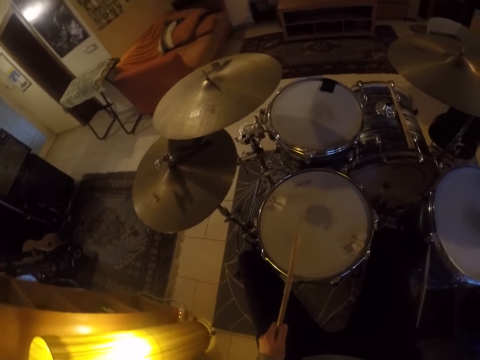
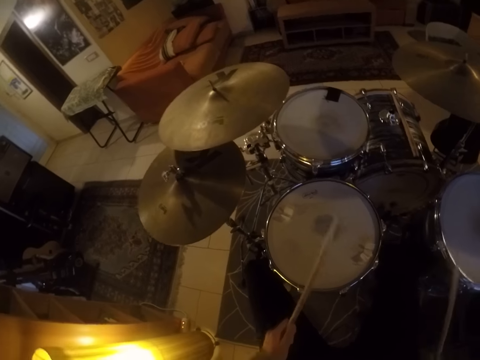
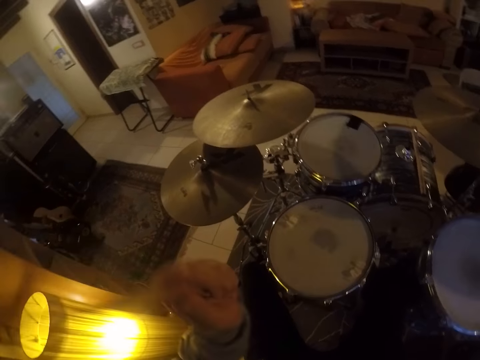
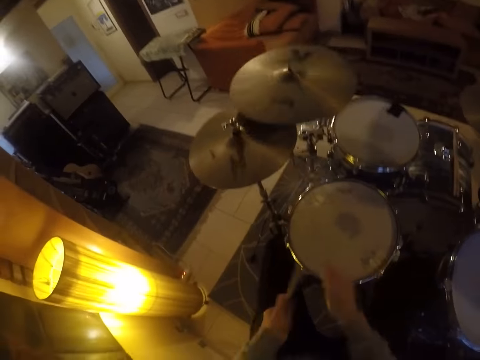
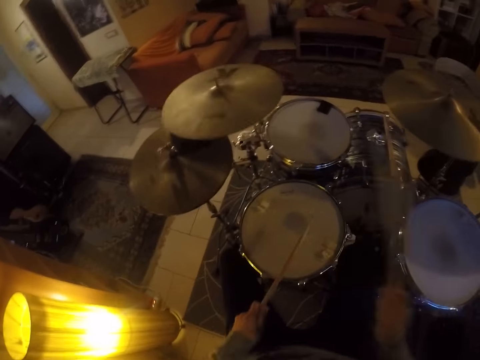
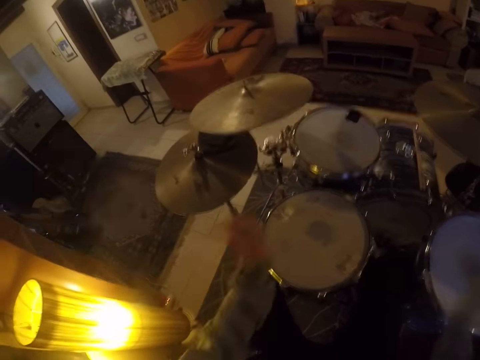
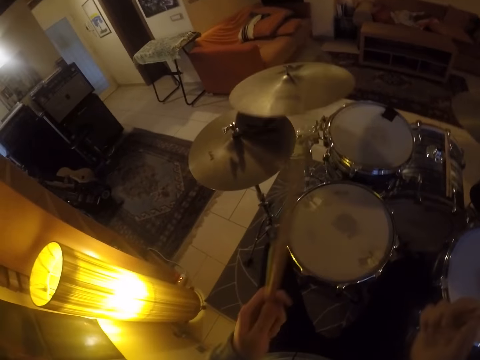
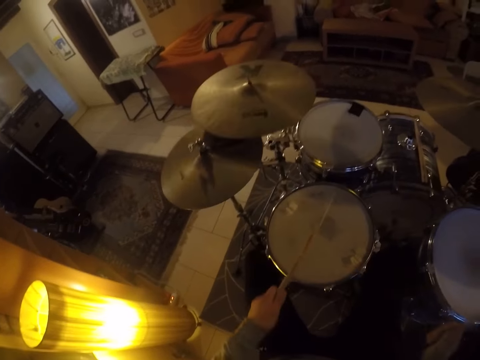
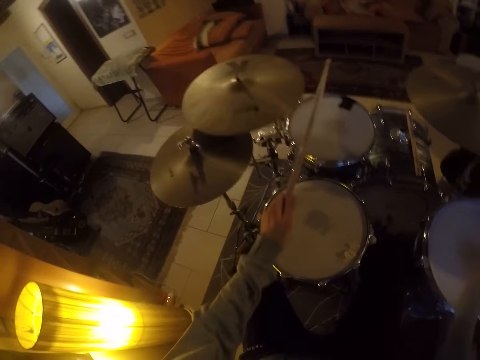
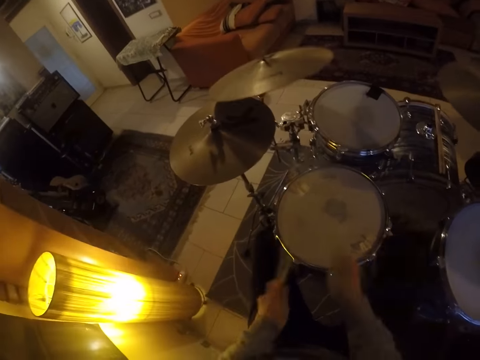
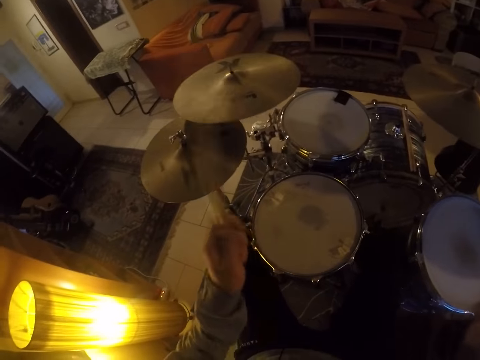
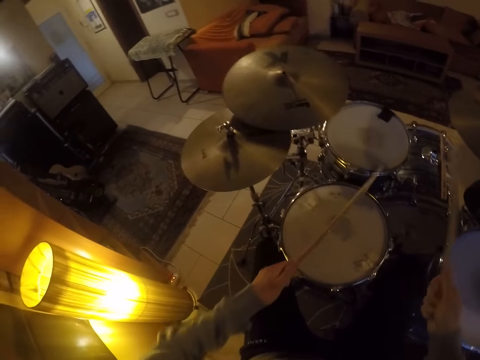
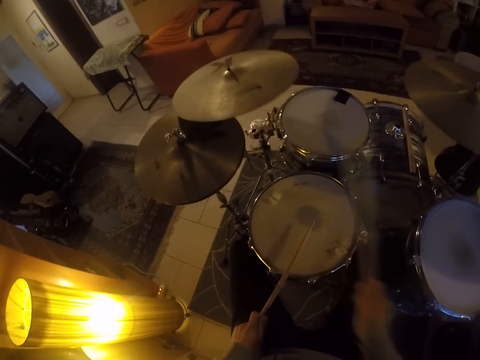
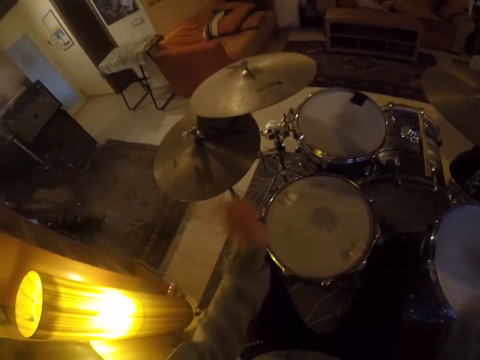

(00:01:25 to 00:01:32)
The camera wearer beats the drum set with the drumsticks in both hands.

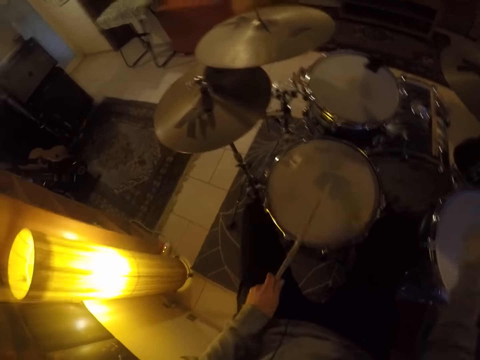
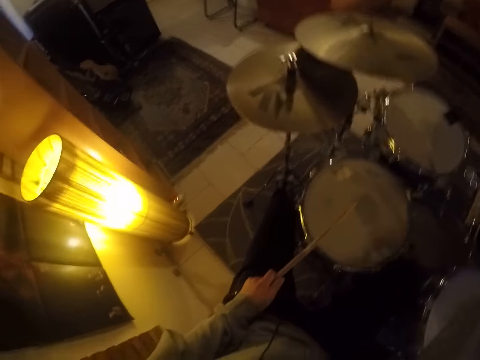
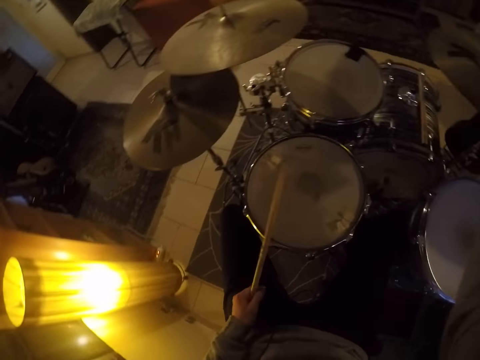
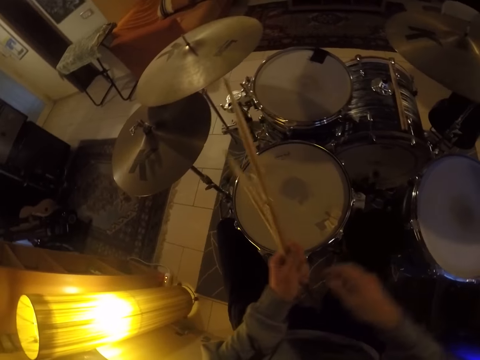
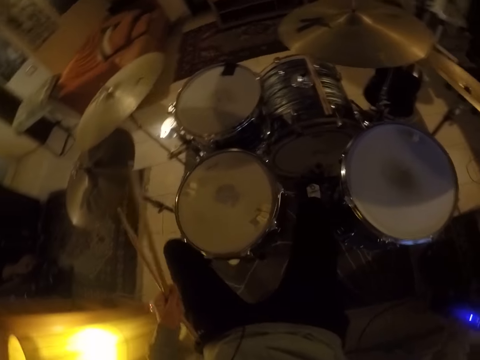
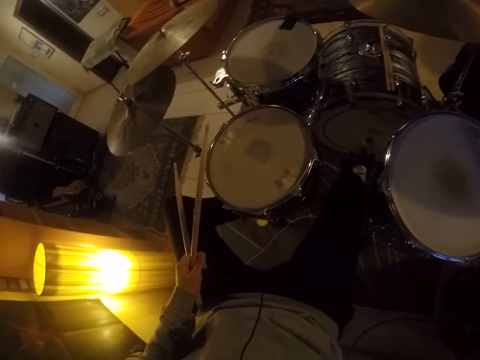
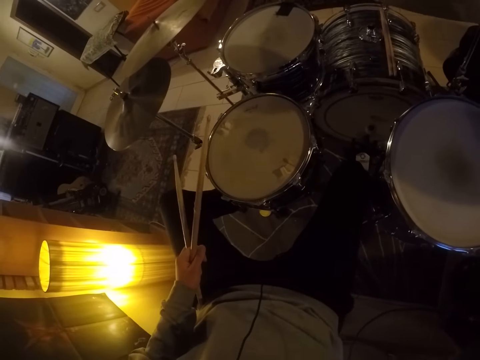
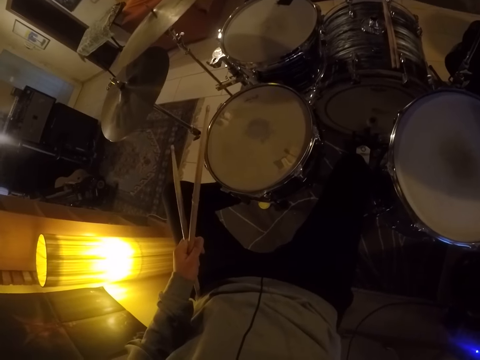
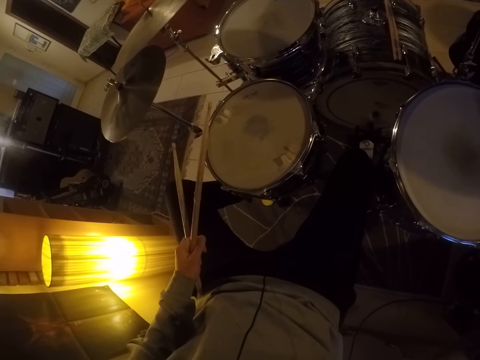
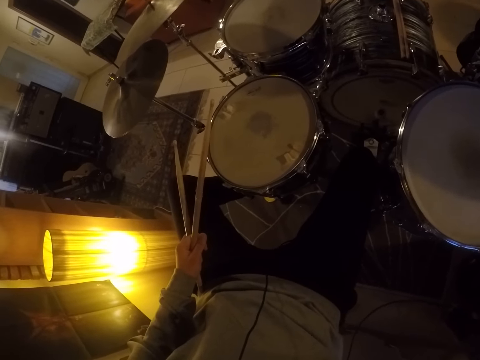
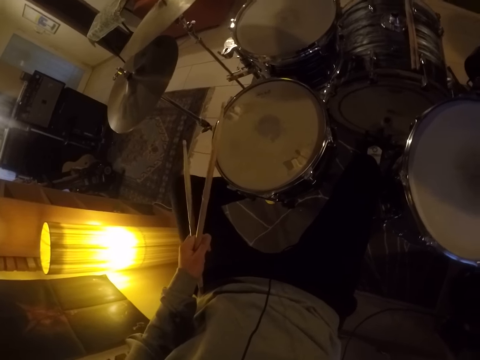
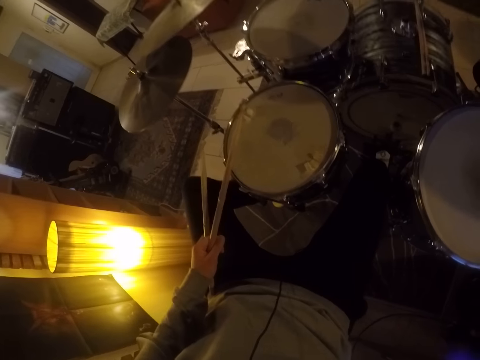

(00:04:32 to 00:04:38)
The camera wearer passes the drumsticks from his right hand to his left hand. He holds the drumsticks in his left hand. He looks around.
